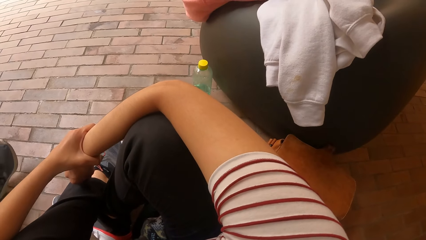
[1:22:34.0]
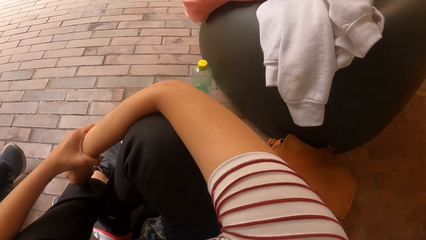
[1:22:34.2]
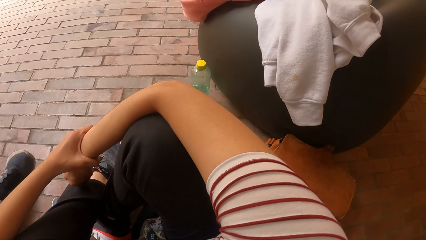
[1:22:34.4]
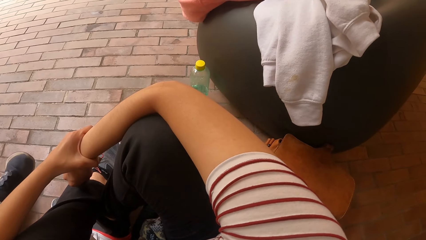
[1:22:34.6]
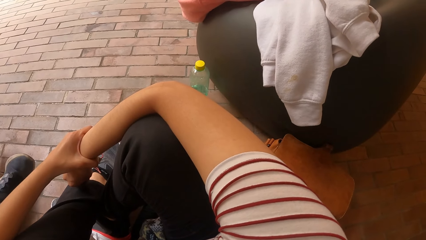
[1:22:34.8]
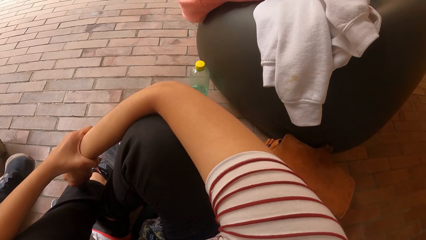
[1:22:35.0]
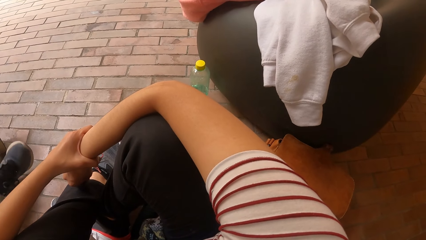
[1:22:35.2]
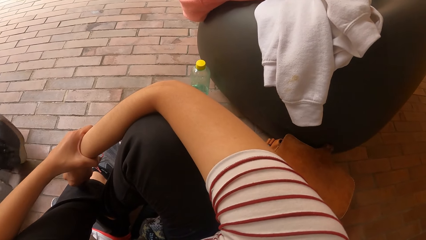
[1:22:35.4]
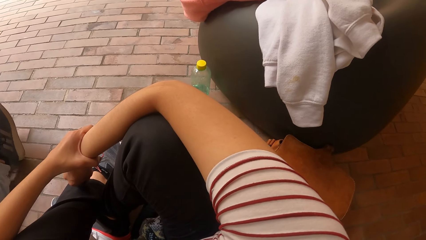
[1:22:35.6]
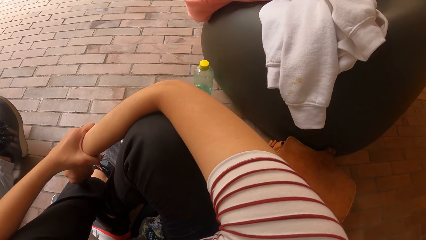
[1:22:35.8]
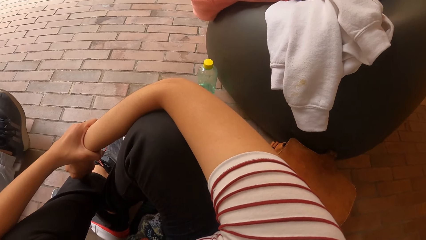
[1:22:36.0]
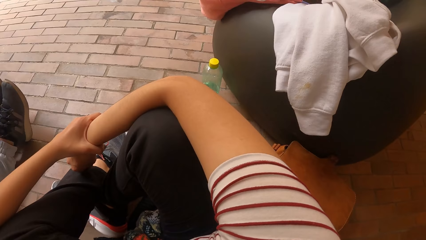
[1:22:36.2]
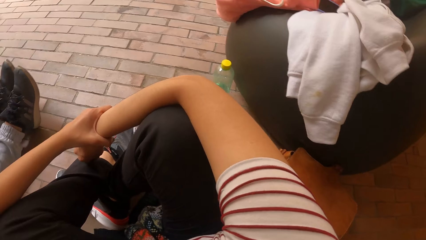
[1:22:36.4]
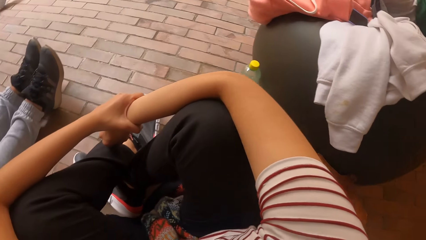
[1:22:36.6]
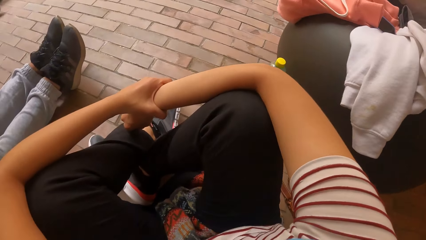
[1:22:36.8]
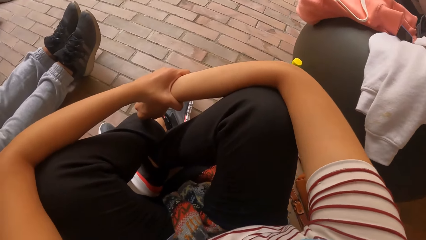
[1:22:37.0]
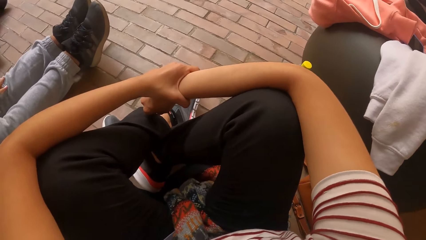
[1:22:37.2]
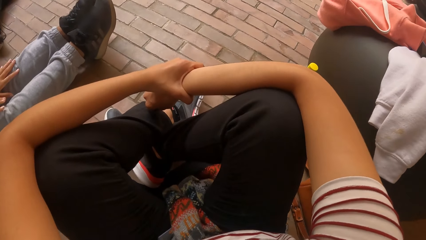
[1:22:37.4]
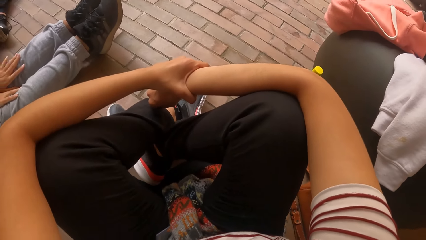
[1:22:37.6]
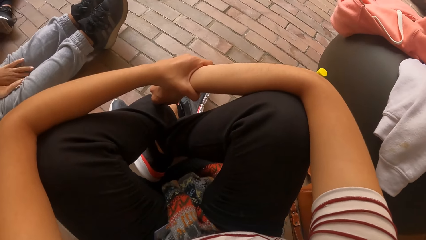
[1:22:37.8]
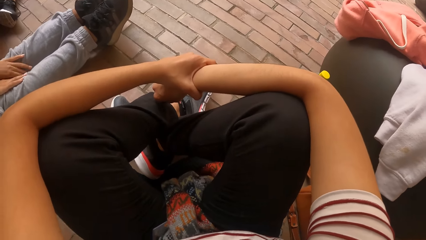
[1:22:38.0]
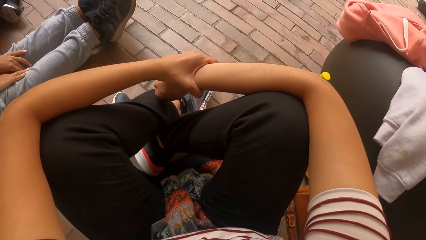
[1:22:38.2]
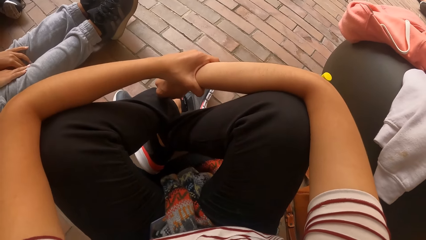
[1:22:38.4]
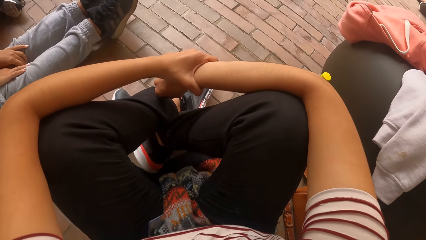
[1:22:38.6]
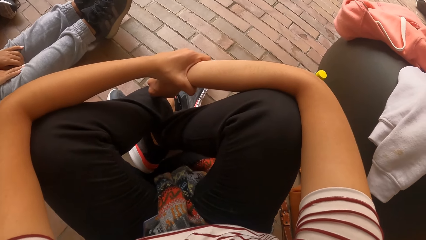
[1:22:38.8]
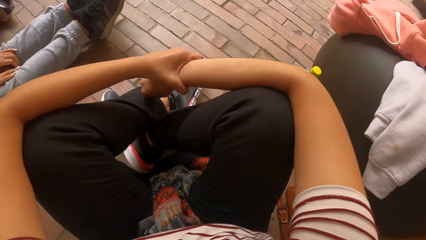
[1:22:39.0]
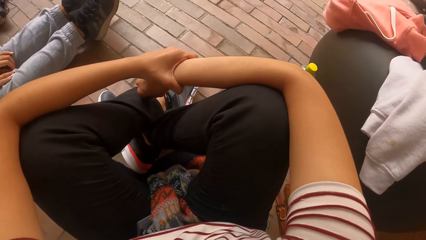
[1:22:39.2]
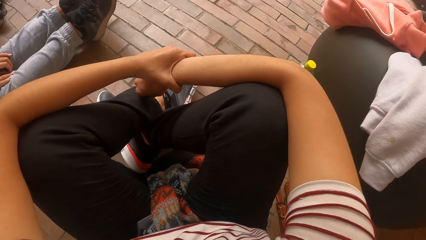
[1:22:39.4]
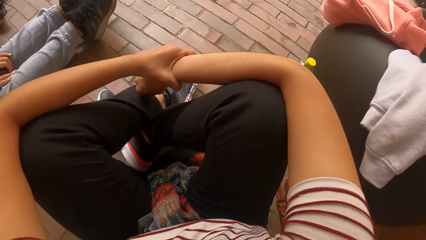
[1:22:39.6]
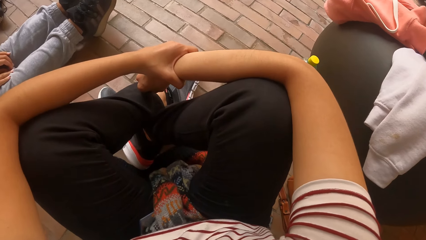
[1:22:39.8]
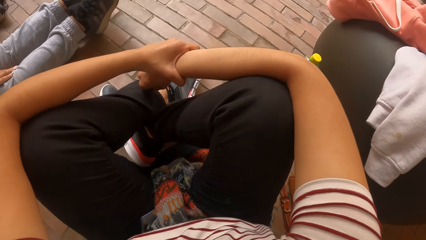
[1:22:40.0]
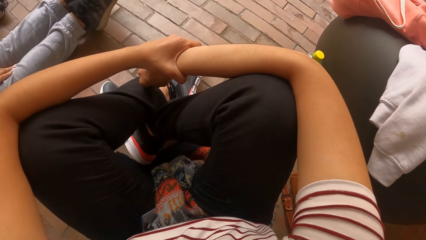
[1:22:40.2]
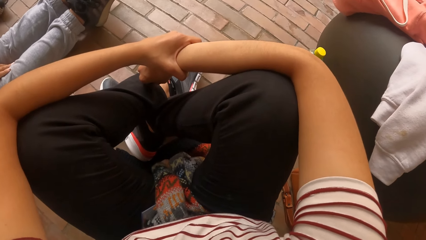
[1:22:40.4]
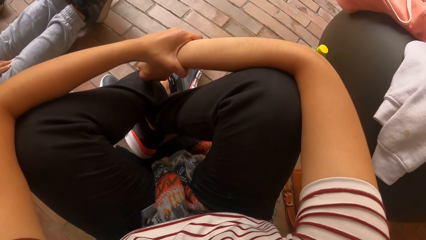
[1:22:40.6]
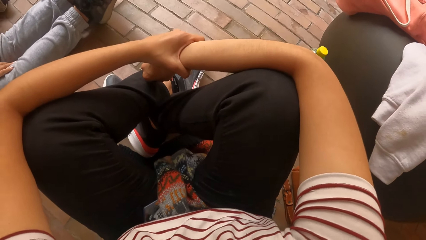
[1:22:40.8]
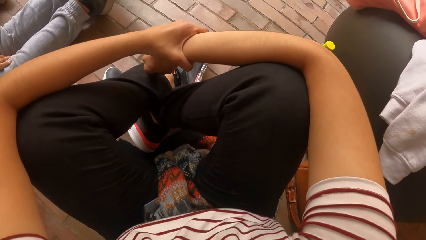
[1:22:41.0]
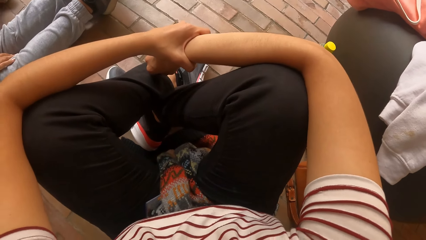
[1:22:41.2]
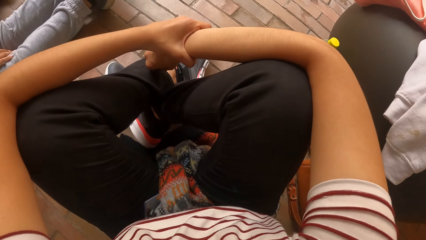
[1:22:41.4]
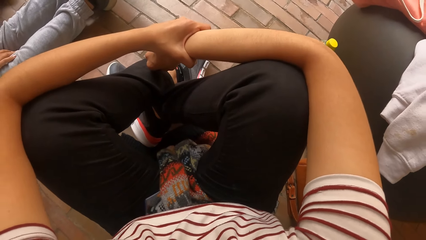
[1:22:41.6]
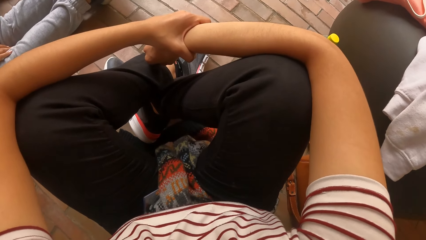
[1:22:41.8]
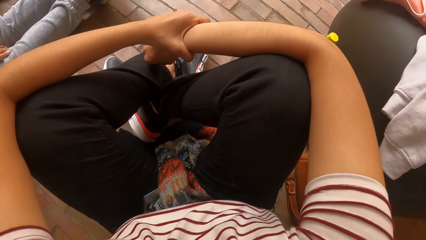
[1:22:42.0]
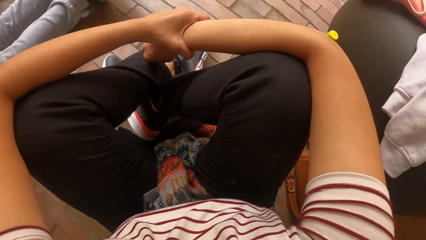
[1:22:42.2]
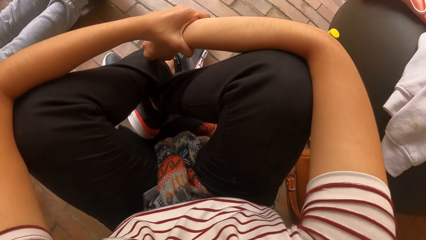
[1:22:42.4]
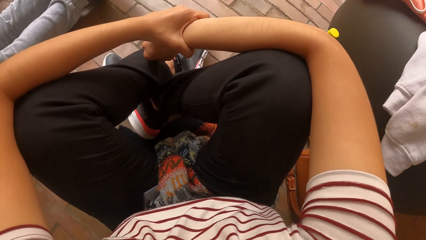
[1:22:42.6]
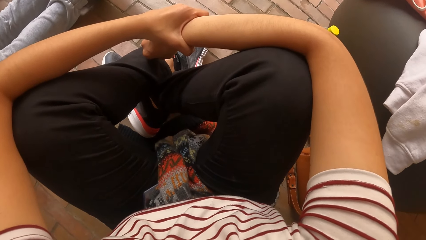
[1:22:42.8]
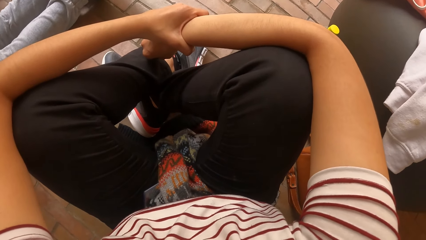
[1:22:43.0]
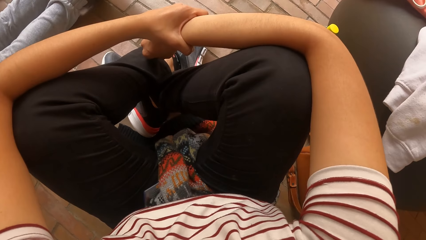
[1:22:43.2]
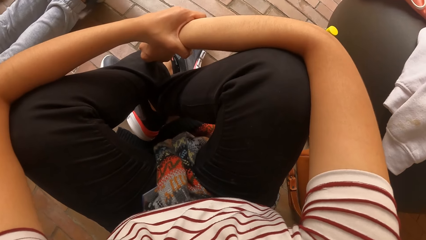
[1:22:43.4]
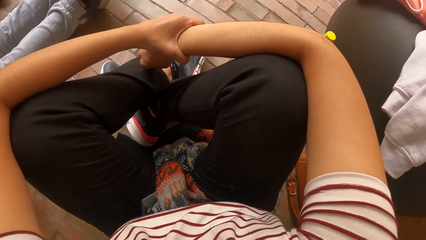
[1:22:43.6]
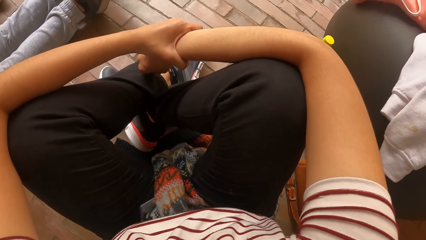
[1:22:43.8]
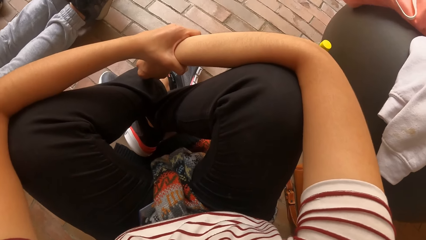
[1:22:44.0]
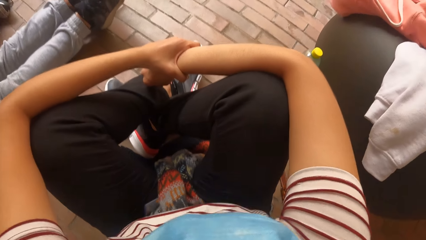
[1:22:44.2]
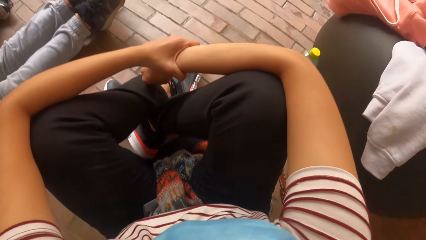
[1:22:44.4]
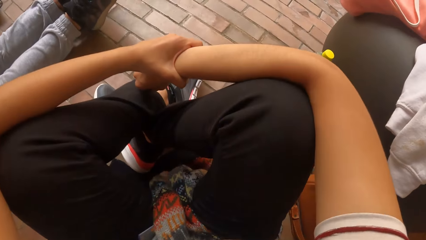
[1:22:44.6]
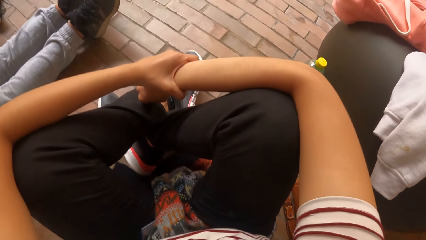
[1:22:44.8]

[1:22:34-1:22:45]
A woman stretches her legs on the floor. The woman places her hands on the legs. The camera wearer stares at the floor.

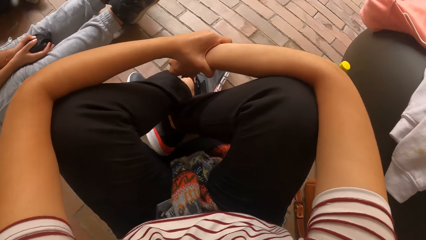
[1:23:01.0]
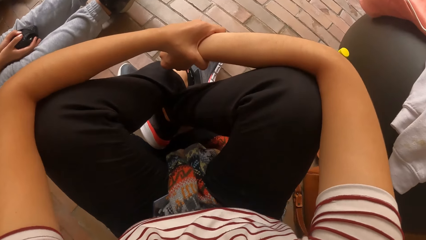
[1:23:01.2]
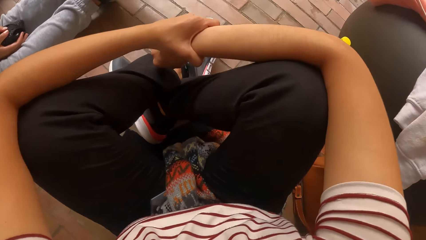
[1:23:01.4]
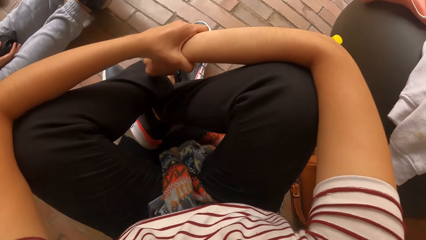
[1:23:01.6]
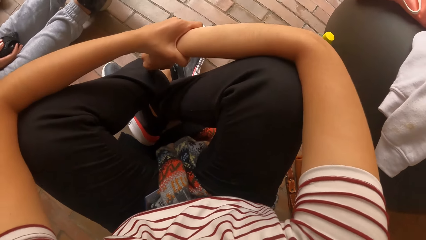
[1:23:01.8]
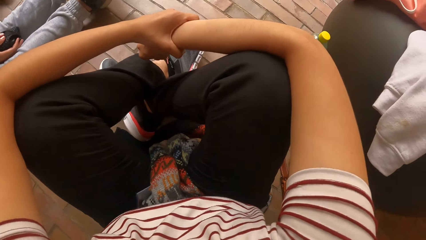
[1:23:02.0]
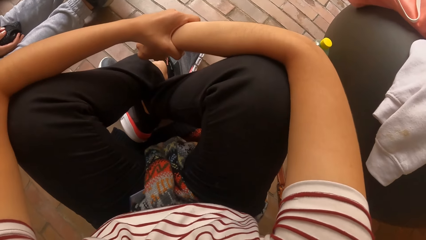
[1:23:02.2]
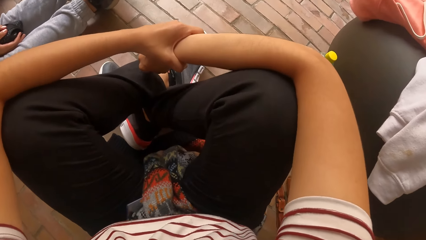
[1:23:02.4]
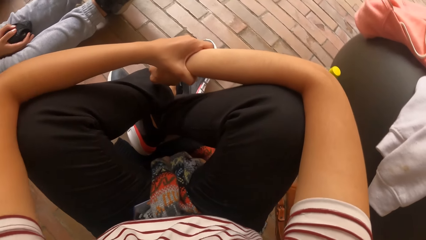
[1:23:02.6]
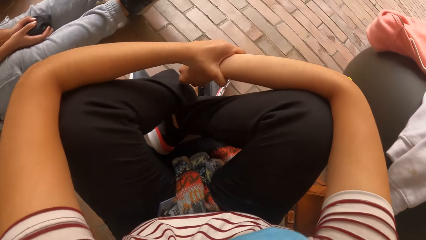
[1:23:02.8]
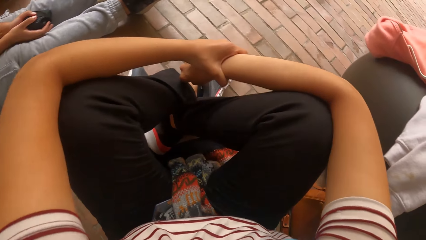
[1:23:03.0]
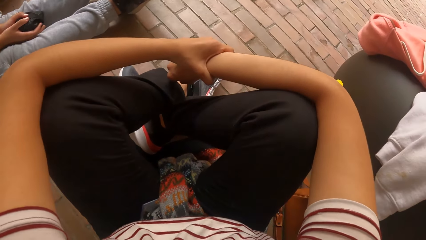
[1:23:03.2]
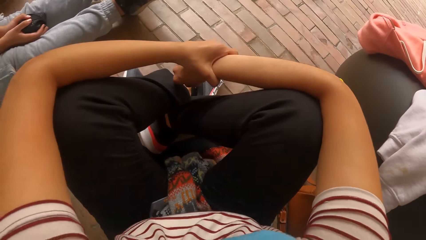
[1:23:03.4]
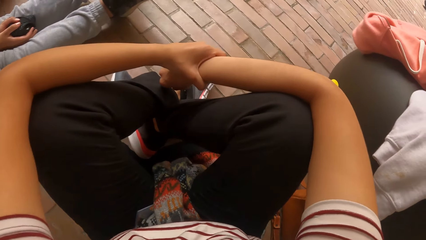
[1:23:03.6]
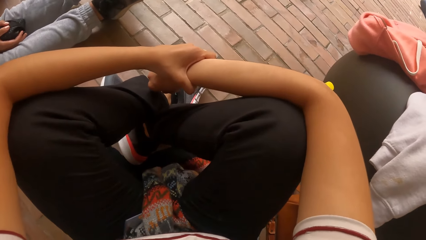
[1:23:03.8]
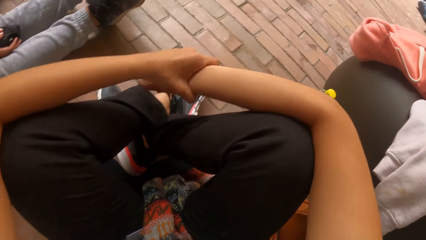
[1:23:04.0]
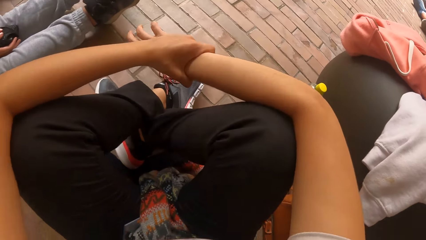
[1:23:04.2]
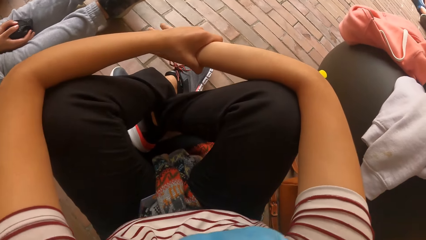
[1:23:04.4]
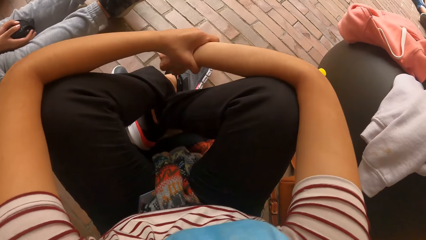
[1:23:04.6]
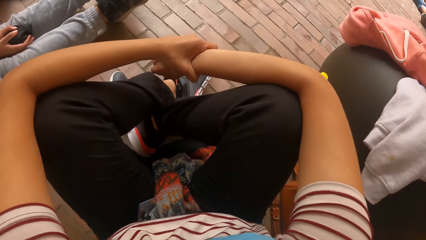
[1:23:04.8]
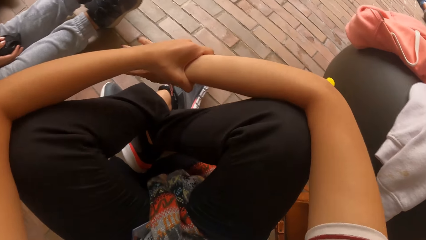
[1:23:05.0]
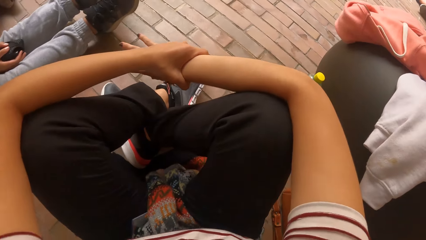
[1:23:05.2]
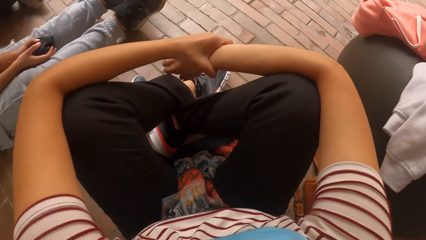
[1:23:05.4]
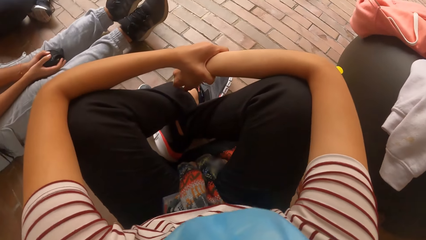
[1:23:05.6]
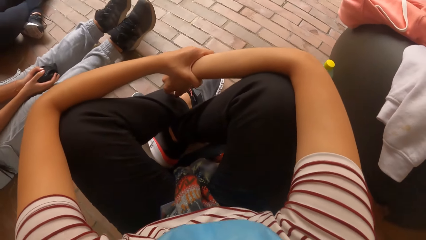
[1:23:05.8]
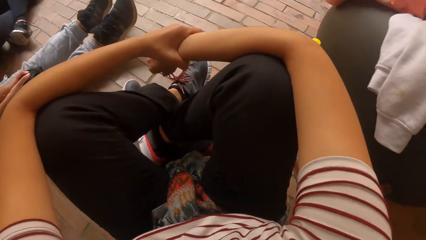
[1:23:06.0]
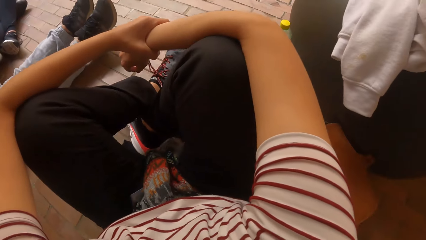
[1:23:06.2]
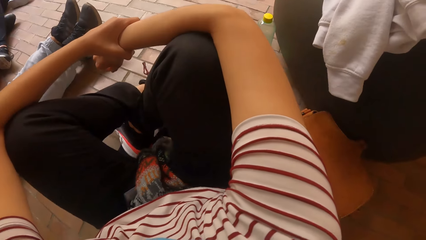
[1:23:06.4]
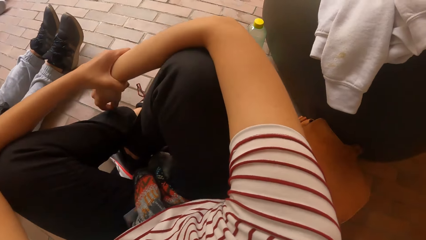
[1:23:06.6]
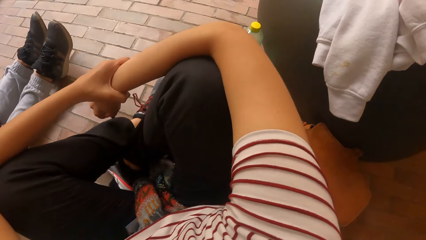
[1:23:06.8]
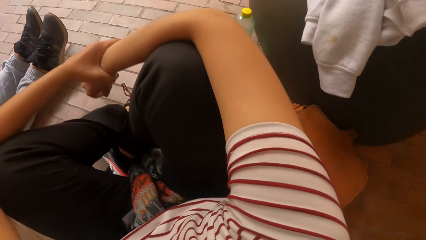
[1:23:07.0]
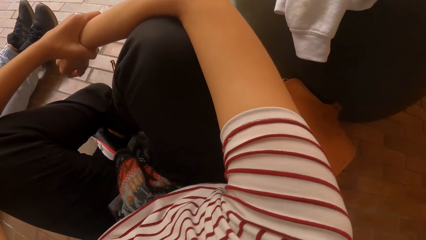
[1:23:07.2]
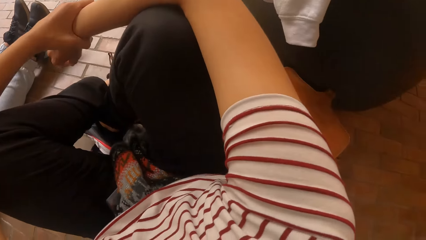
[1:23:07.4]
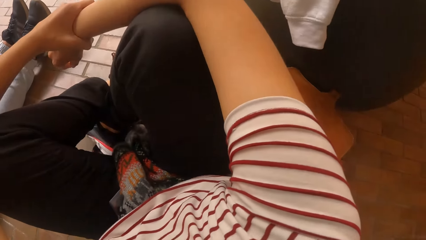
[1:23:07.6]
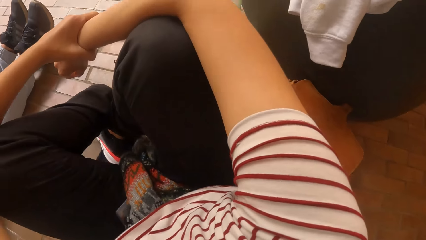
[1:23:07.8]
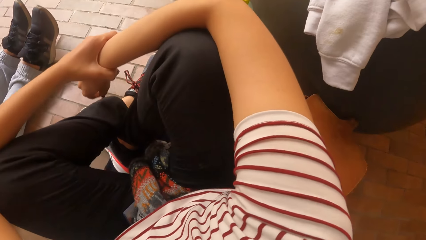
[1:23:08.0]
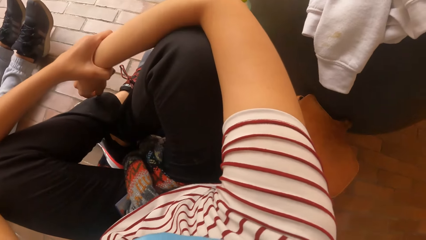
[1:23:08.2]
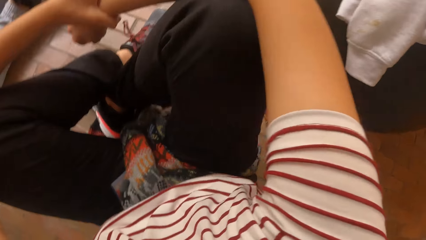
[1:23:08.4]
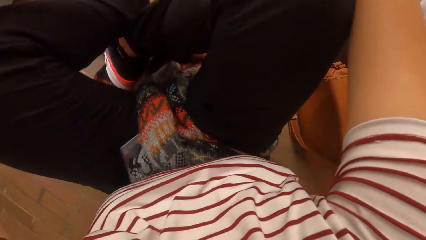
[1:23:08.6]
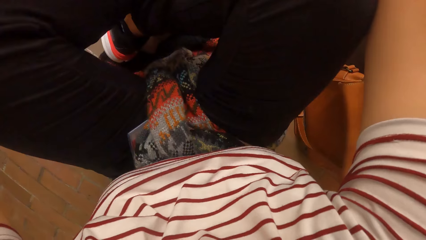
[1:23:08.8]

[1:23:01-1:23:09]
The camera wearer exercises. She gestures to her friends. She adjusts her legs on the floor.
